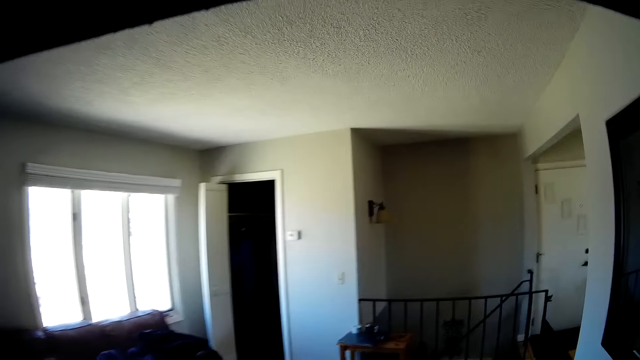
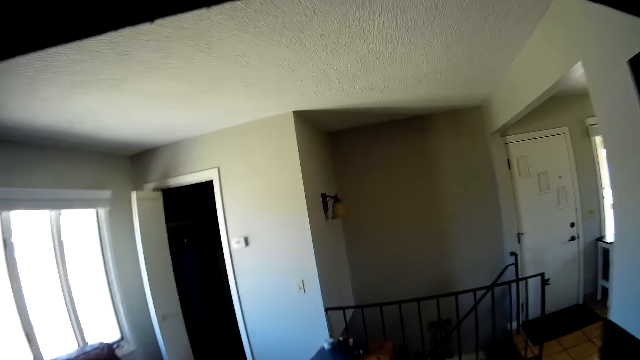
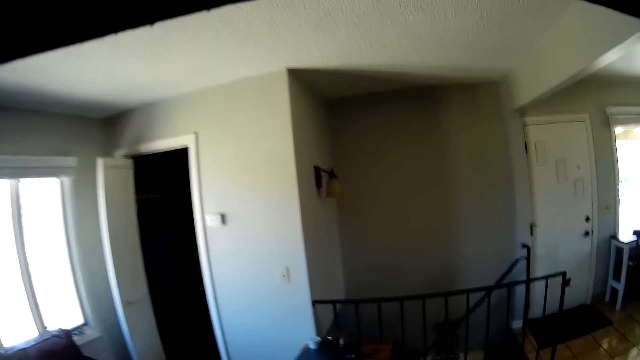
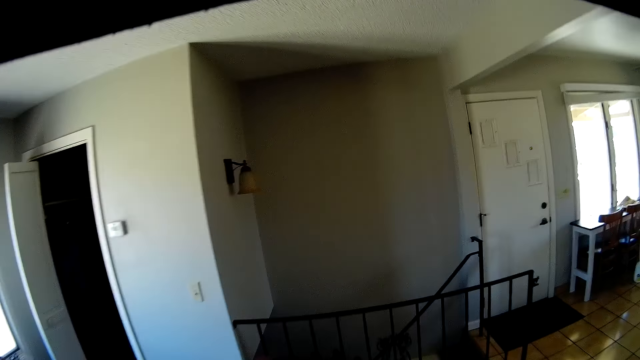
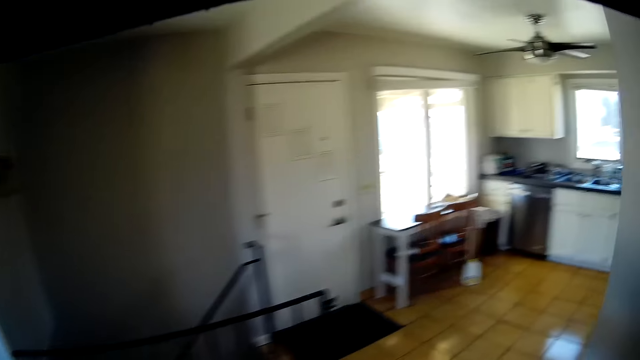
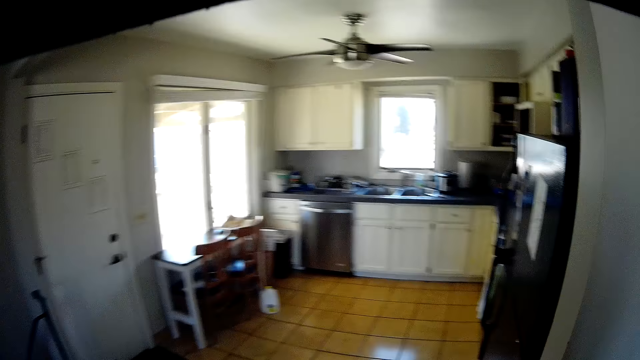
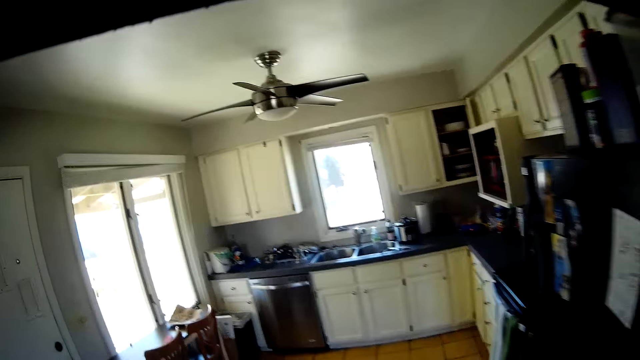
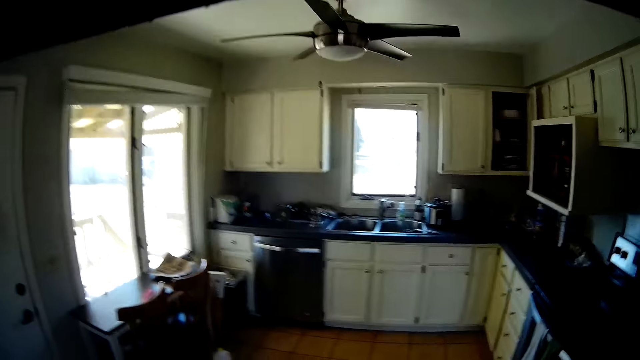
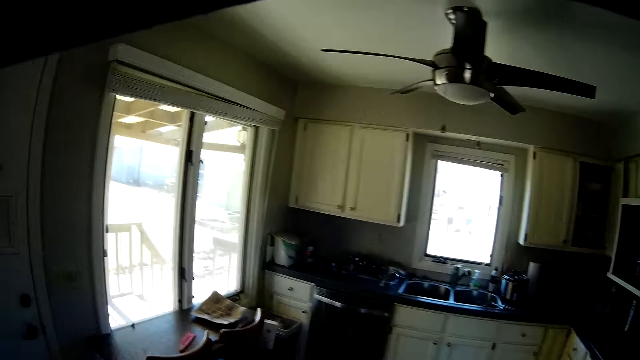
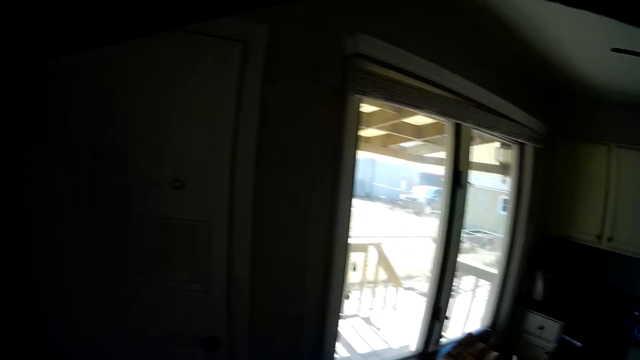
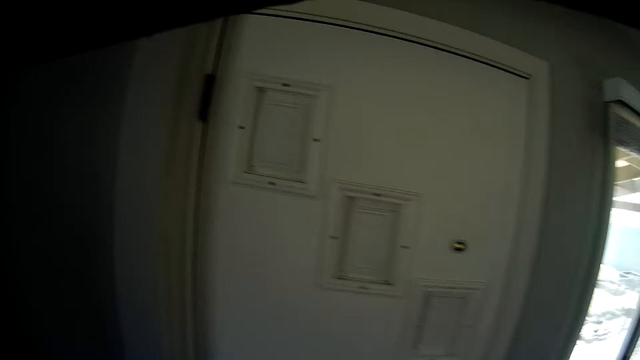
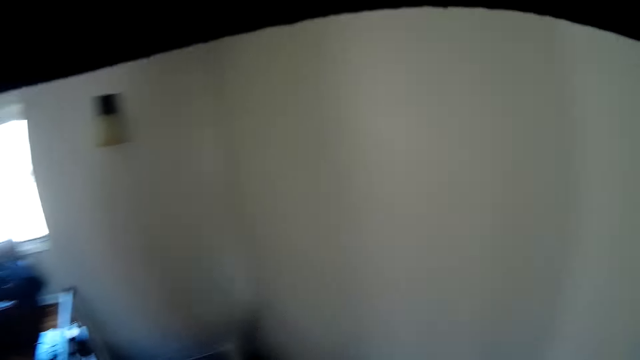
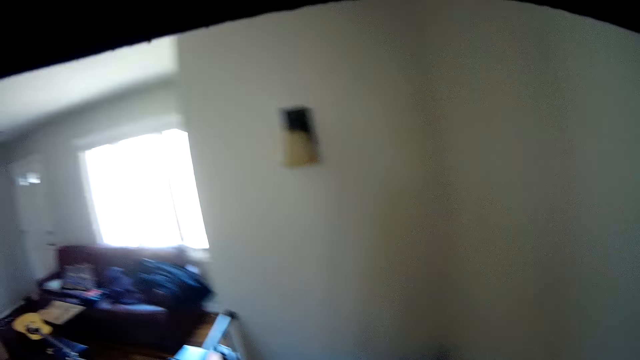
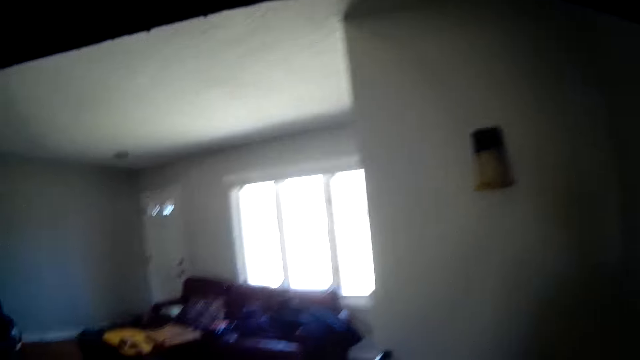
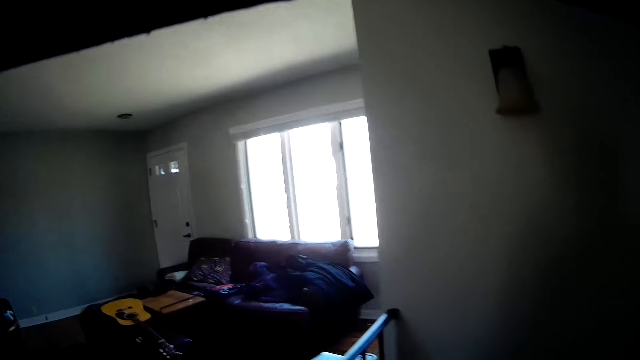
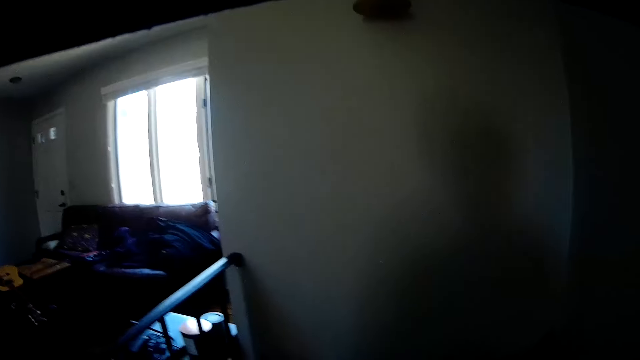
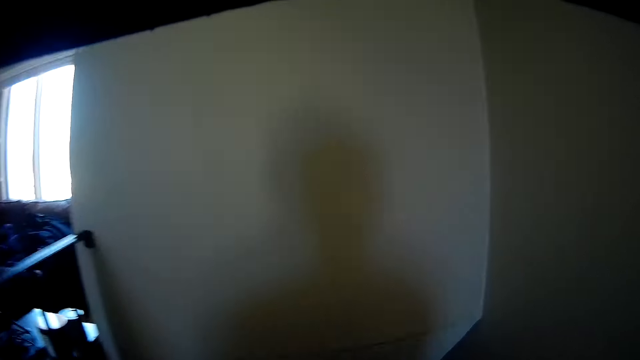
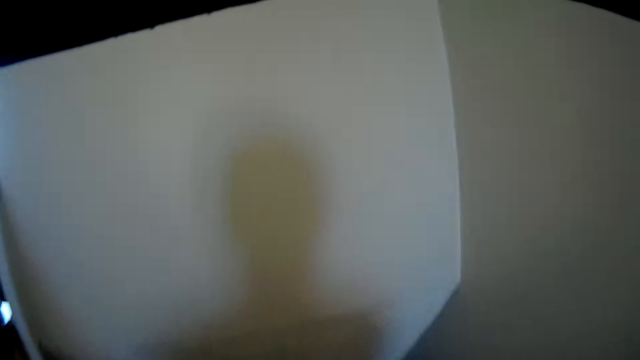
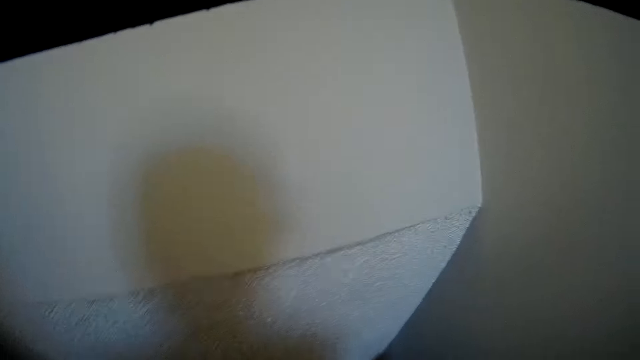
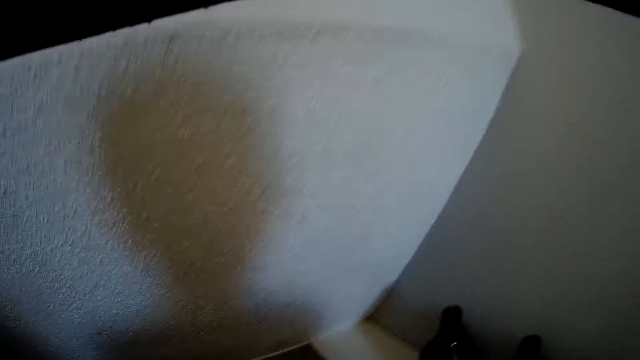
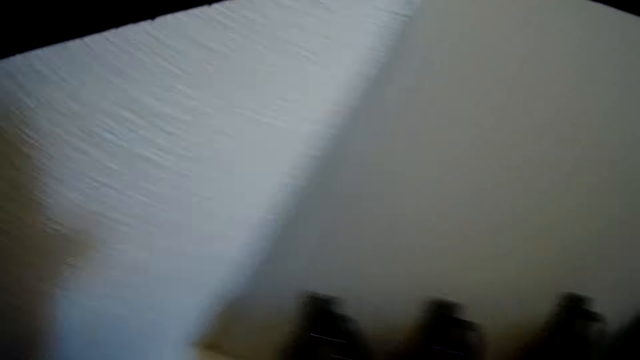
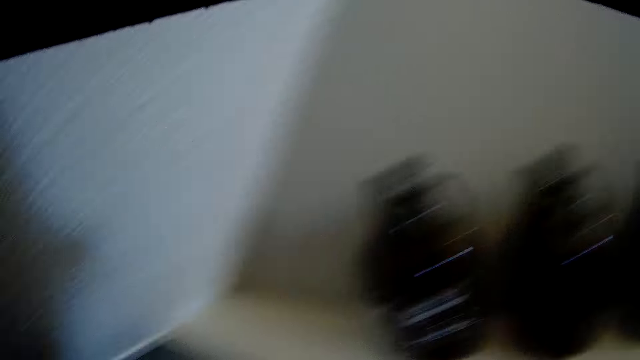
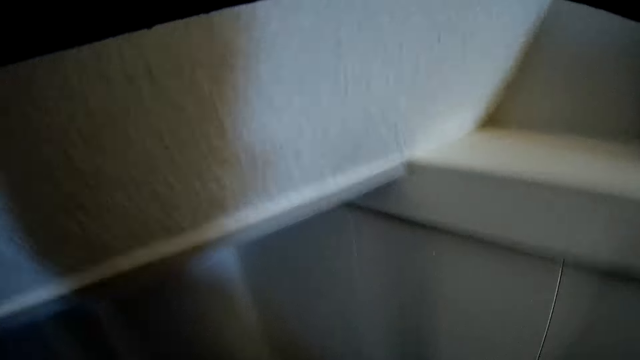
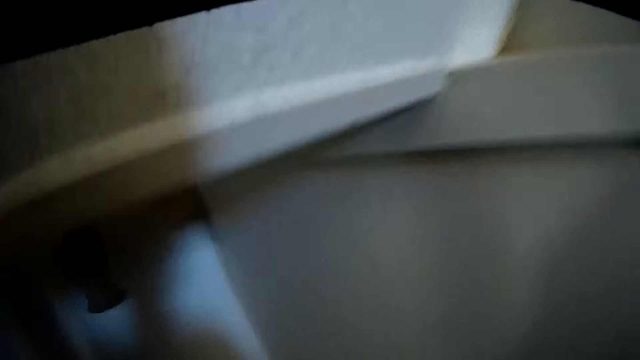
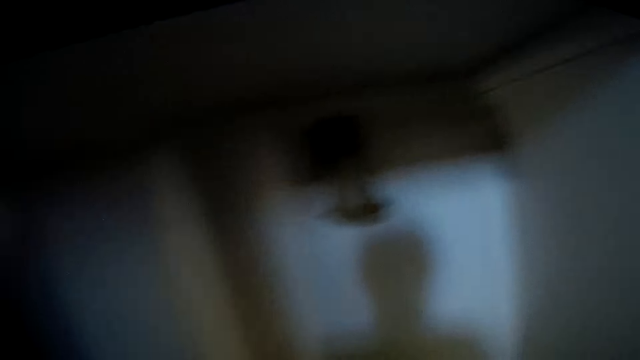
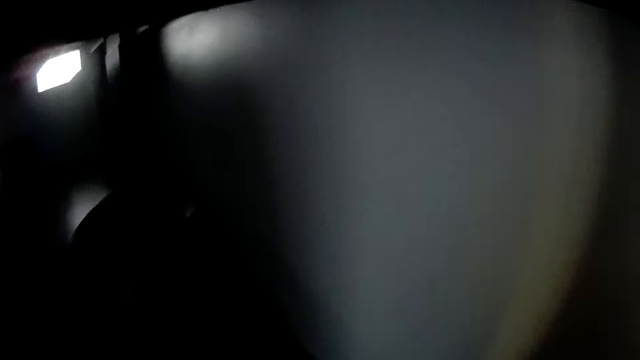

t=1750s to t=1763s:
The camera wearer walks down the stairs. They walk down the stairs.

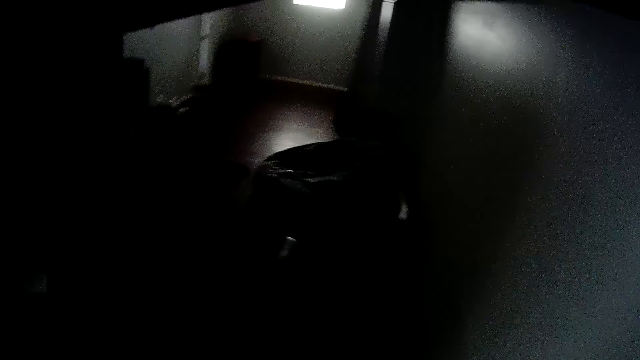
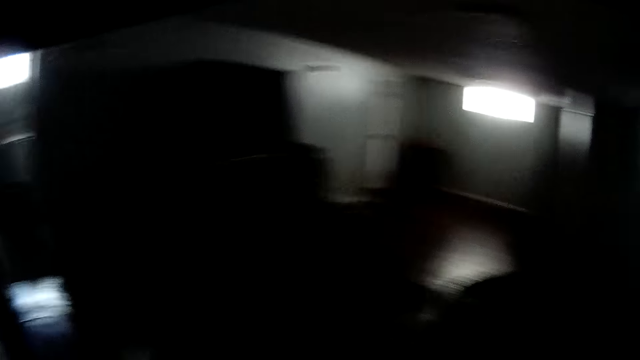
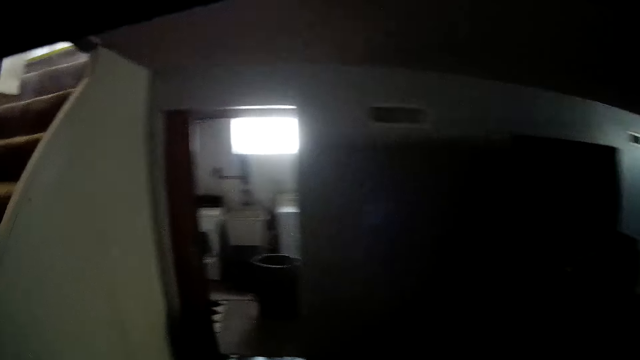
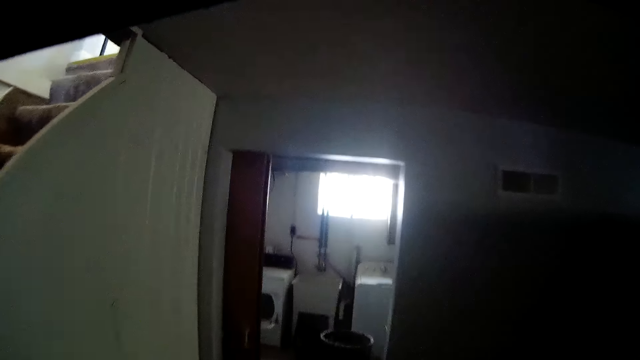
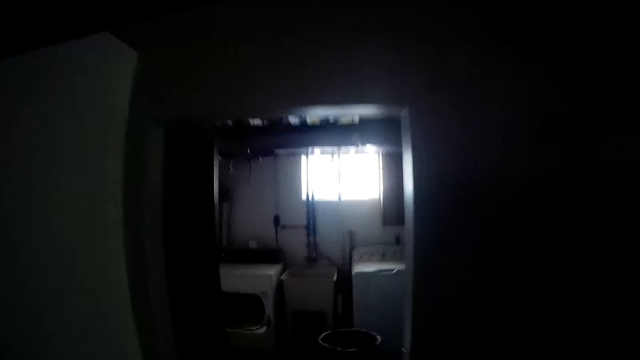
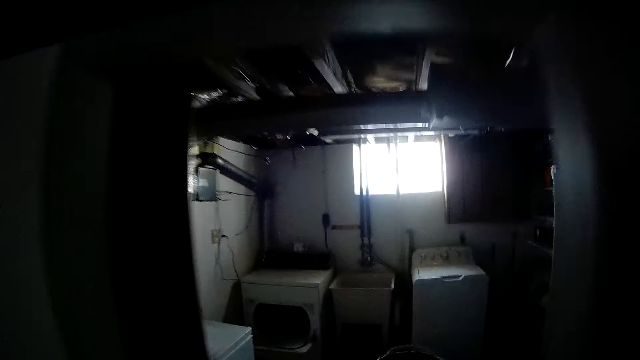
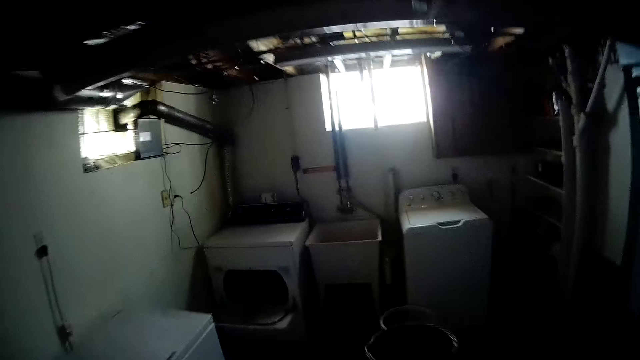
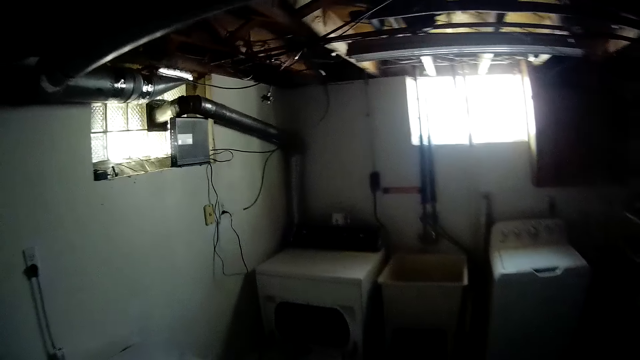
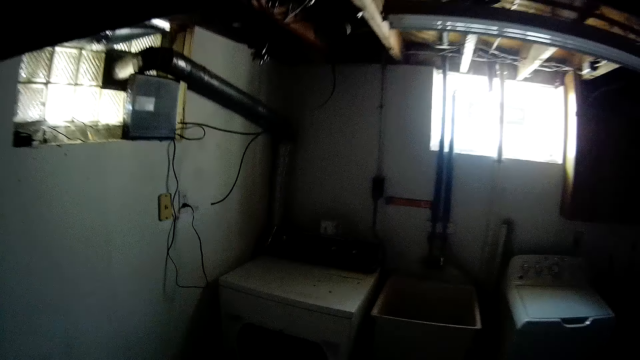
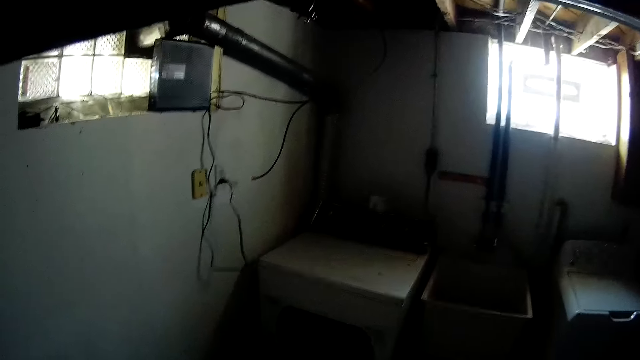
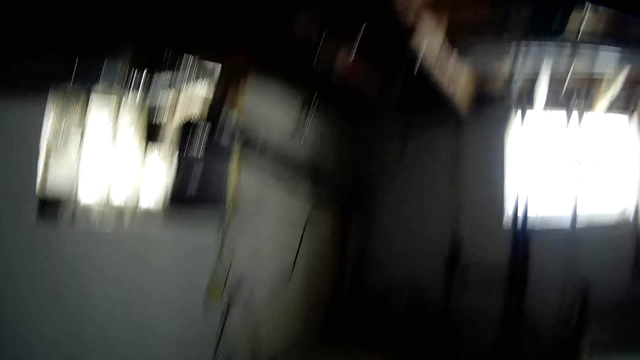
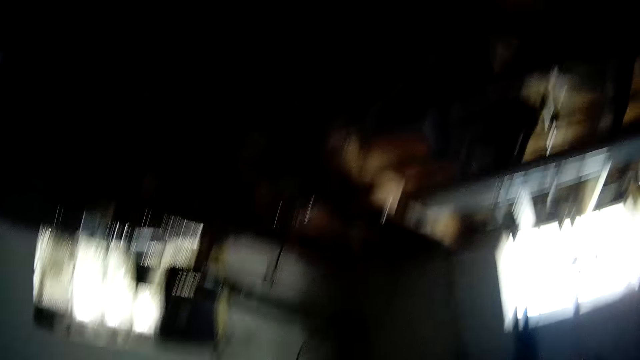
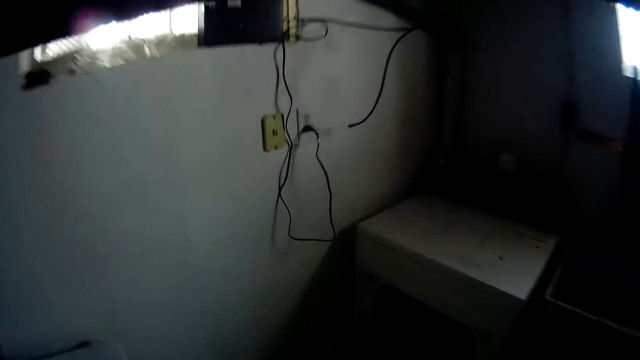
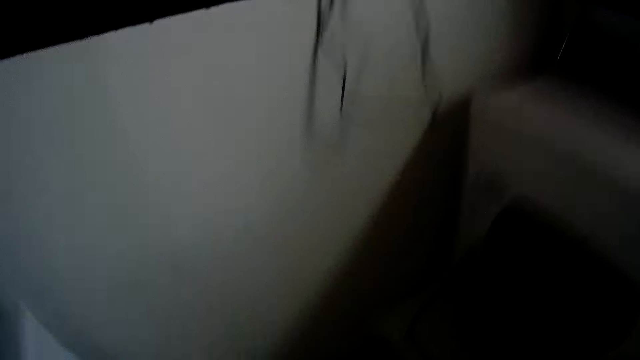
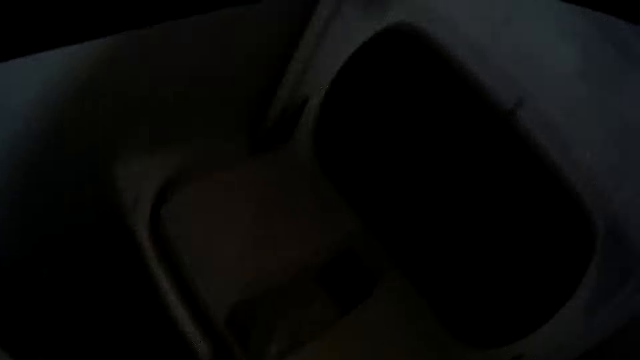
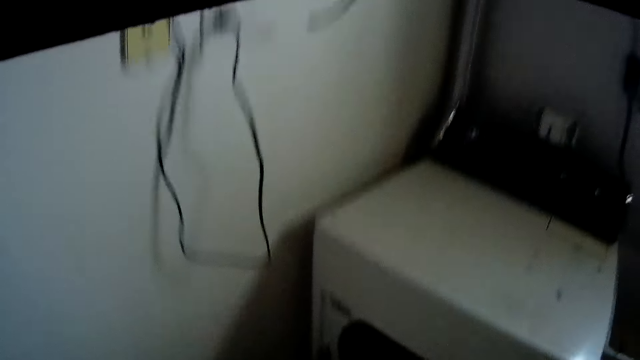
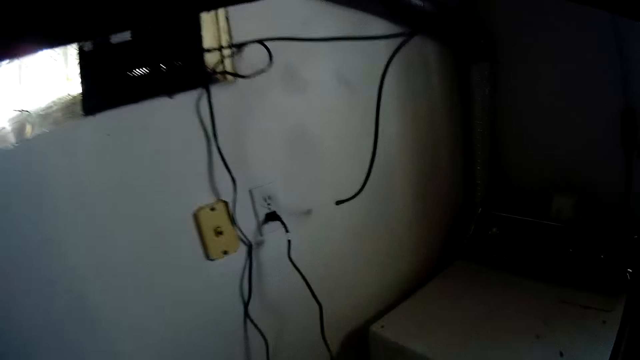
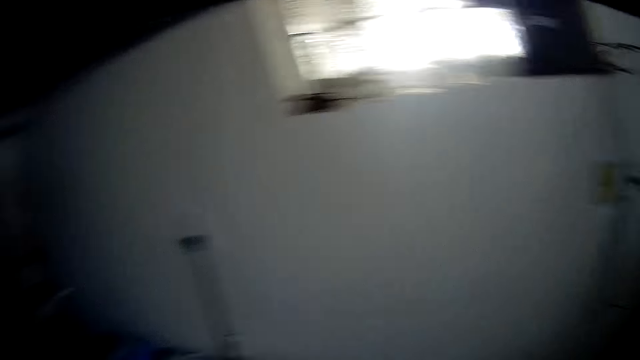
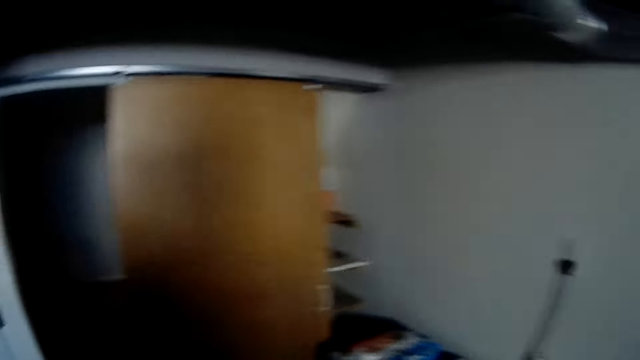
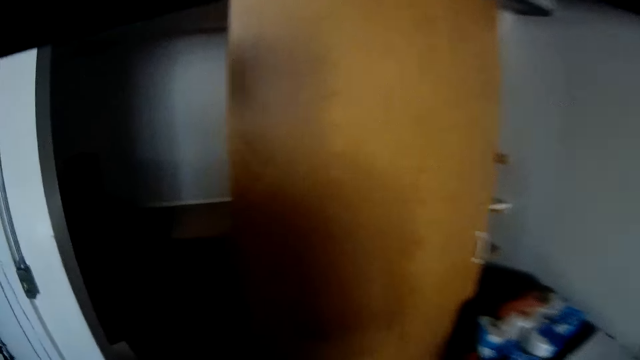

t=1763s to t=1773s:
The camera wearer walks around a room. They look around the room.
